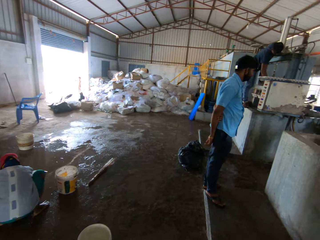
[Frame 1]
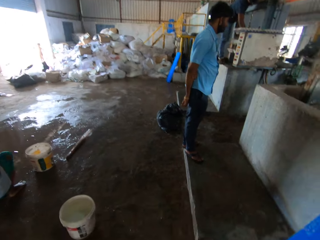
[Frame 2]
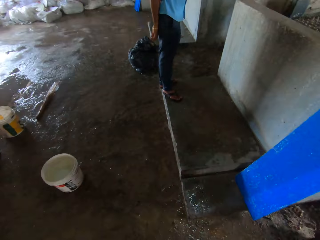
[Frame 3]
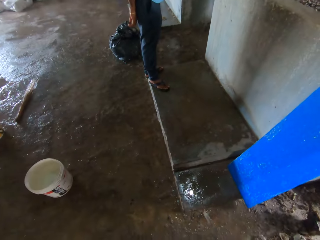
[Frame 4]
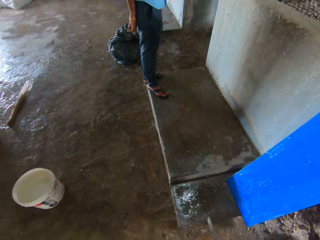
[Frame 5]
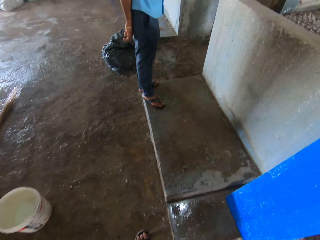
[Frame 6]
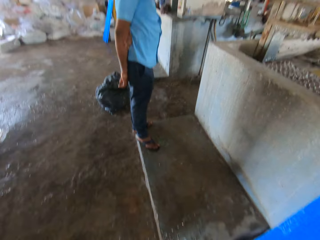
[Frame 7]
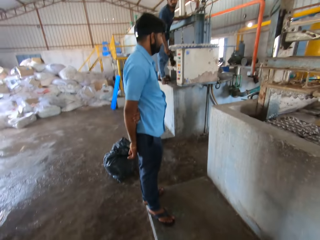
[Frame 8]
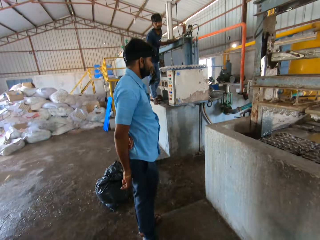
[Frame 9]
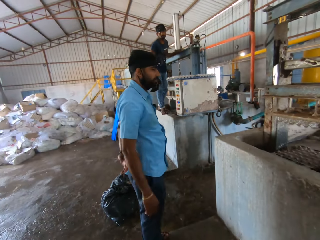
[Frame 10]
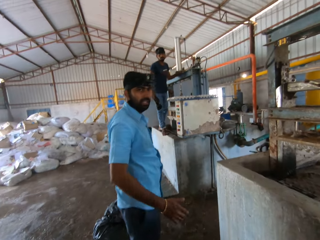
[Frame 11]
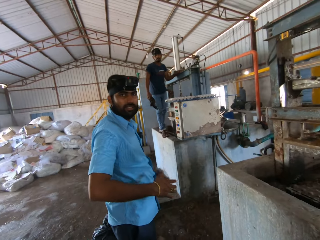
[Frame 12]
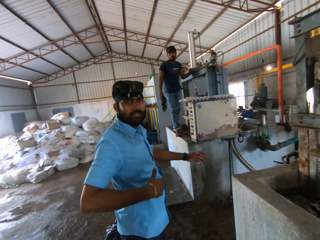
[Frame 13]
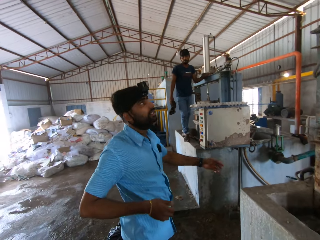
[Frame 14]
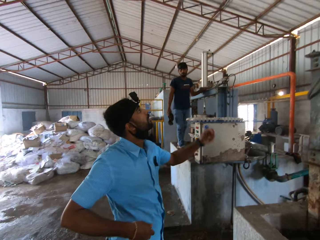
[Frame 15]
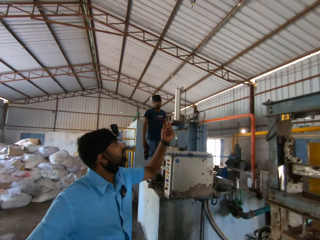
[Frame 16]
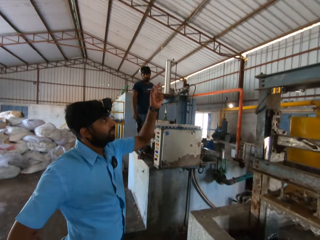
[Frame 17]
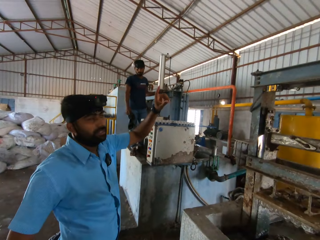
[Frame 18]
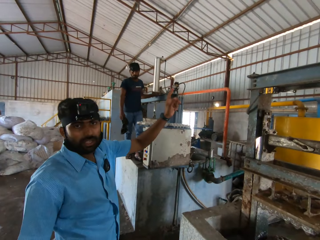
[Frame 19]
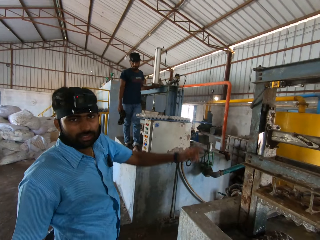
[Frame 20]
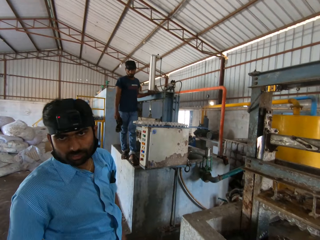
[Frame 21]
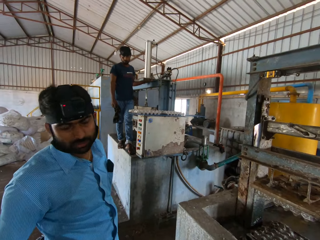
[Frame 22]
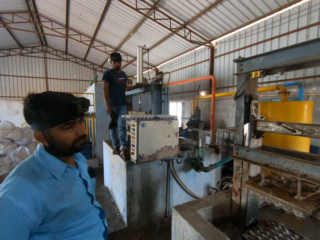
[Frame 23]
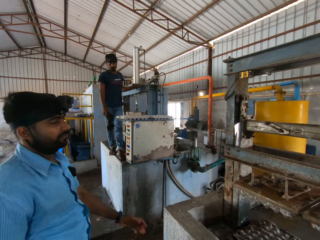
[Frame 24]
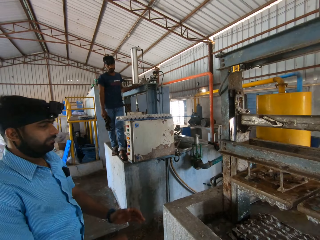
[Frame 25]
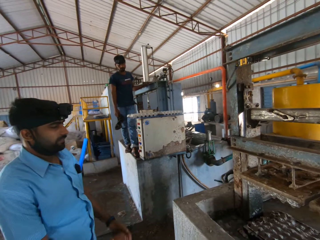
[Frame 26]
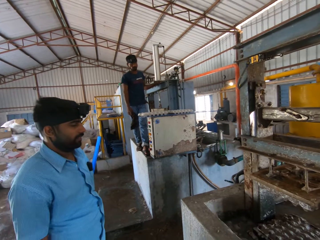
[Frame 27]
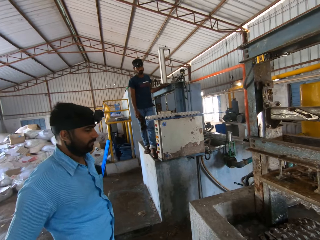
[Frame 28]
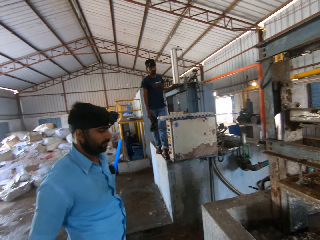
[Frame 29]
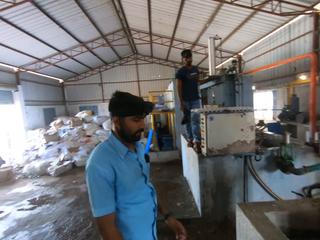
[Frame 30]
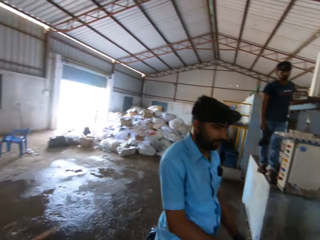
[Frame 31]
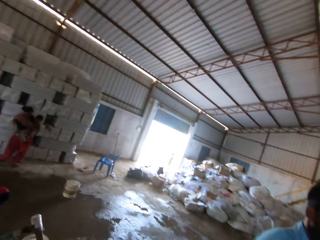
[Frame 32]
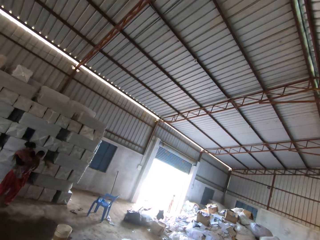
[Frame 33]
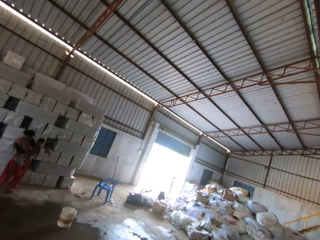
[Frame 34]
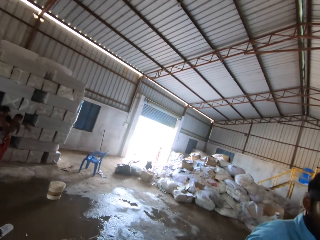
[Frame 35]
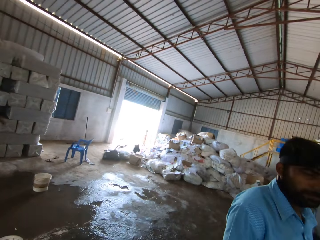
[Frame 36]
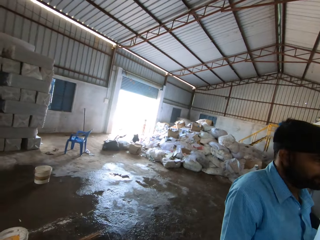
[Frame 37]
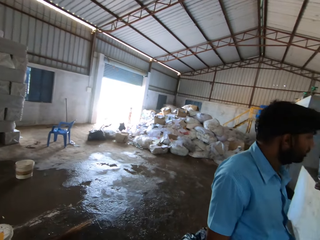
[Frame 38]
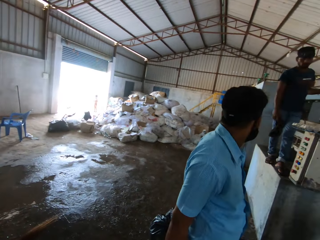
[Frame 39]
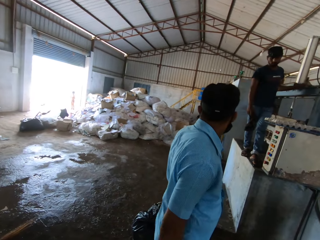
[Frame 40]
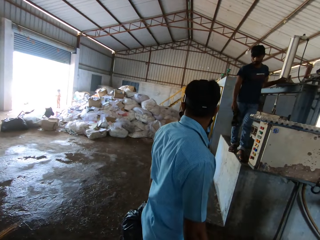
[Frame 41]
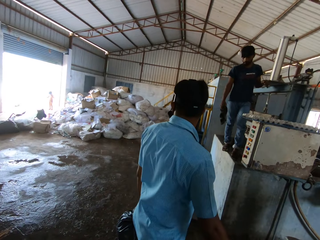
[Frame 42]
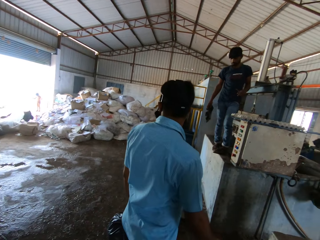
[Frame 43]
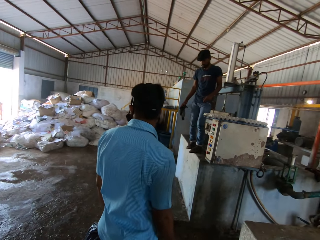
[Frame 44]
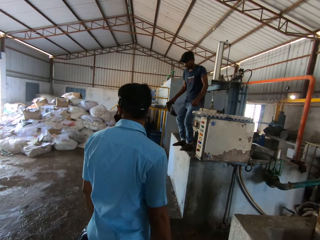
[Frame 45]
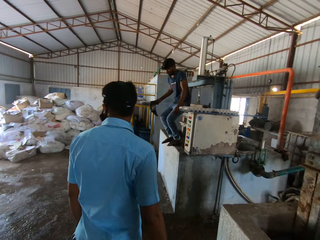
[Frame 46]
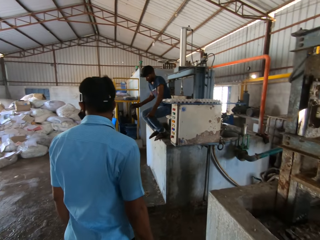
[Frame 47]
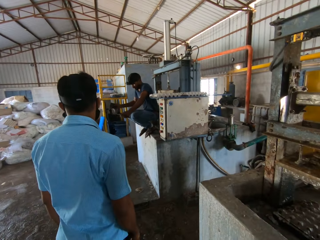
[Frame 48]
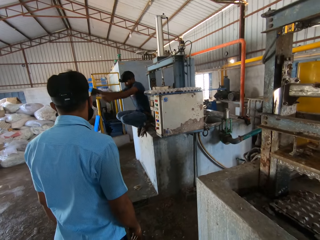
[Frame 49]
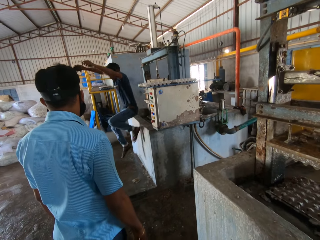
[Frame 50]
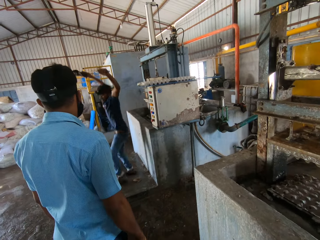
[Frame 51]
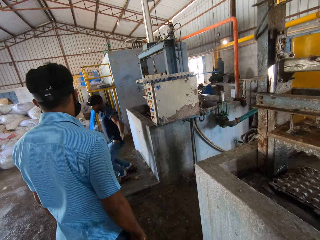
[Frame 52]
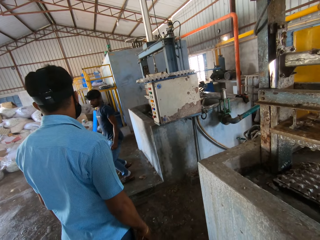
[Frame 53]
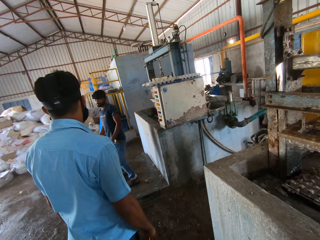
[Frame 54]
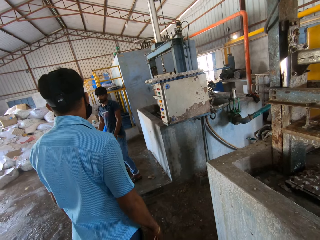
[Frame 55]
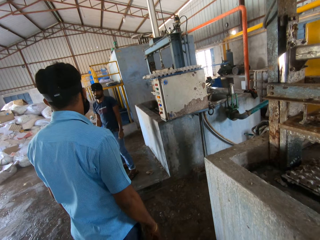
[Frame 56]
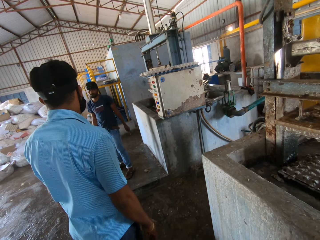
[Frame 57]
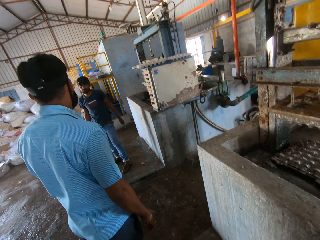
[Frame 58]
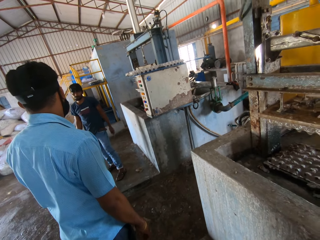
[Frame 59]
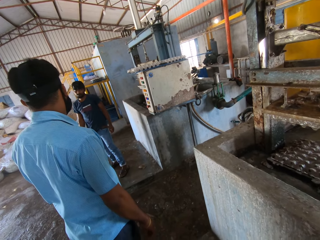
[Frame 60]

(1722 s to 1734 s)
The camera wearer walks inside the room. They look at a man. They look around the room.

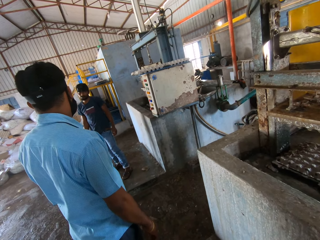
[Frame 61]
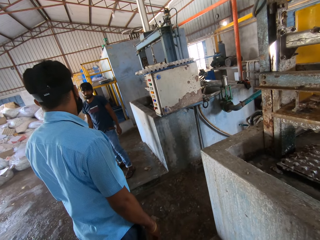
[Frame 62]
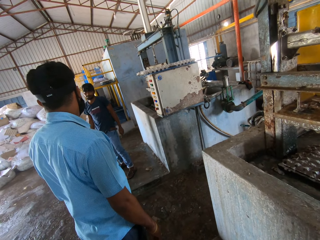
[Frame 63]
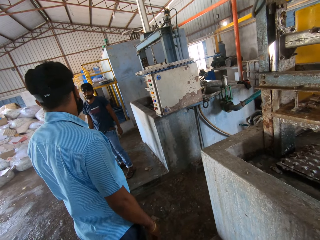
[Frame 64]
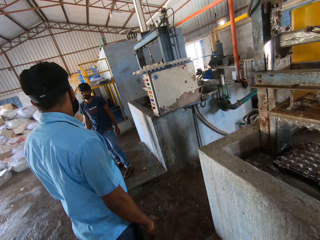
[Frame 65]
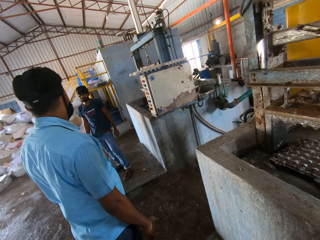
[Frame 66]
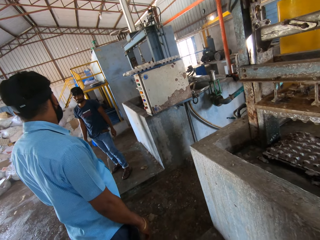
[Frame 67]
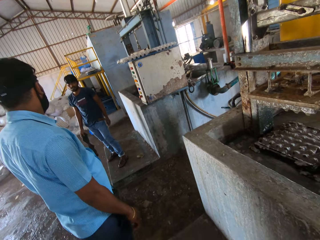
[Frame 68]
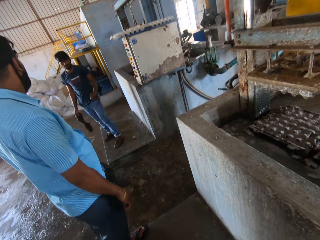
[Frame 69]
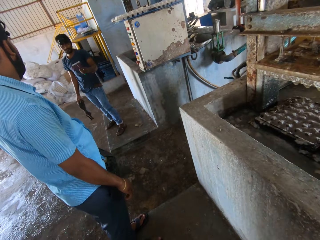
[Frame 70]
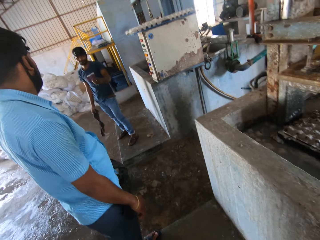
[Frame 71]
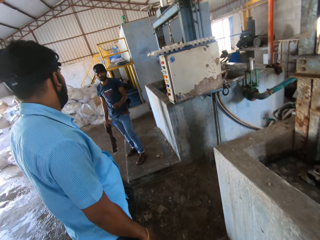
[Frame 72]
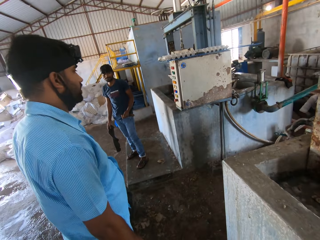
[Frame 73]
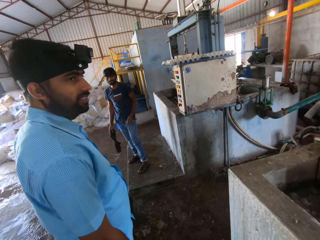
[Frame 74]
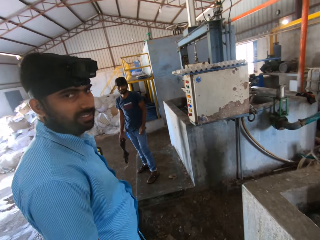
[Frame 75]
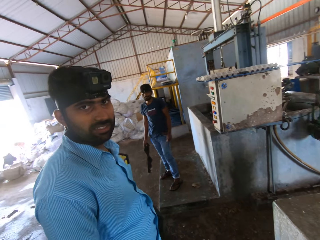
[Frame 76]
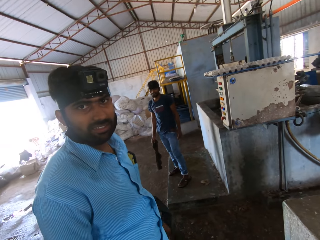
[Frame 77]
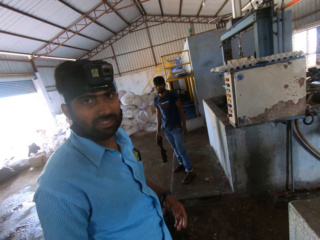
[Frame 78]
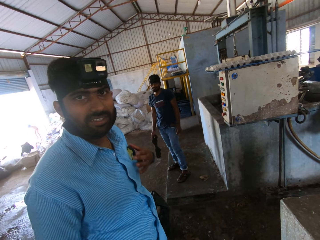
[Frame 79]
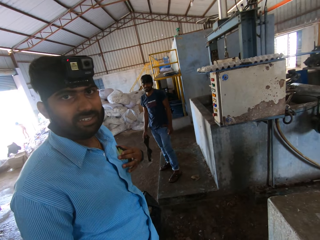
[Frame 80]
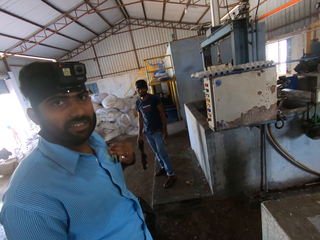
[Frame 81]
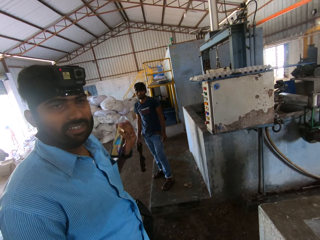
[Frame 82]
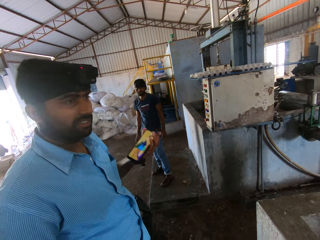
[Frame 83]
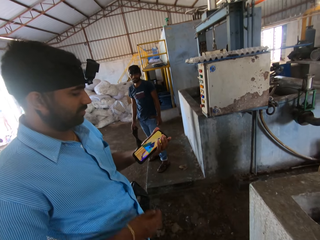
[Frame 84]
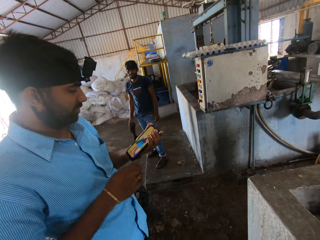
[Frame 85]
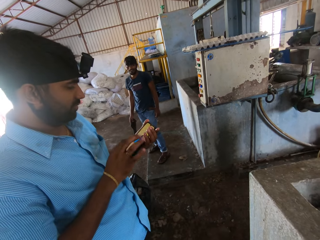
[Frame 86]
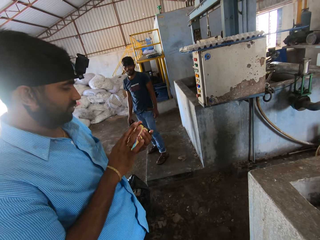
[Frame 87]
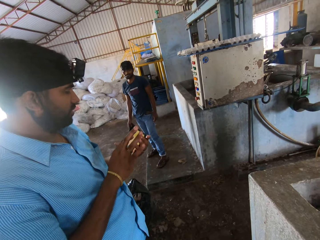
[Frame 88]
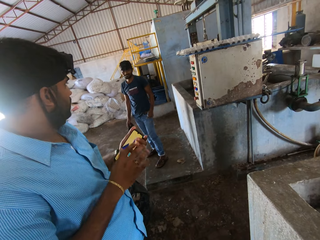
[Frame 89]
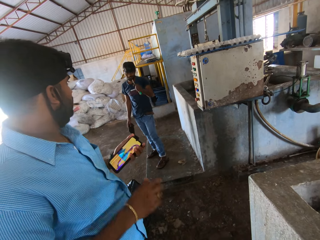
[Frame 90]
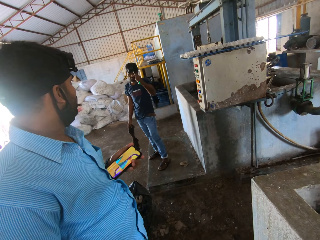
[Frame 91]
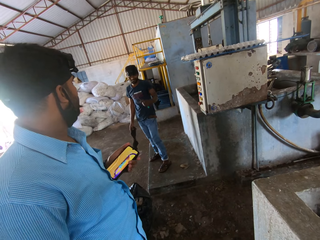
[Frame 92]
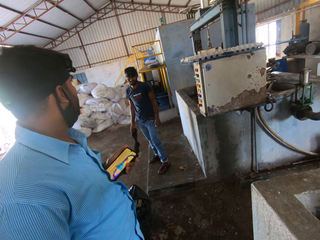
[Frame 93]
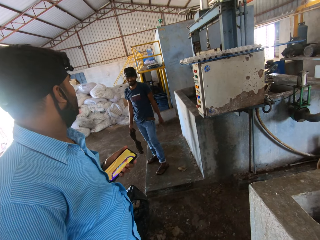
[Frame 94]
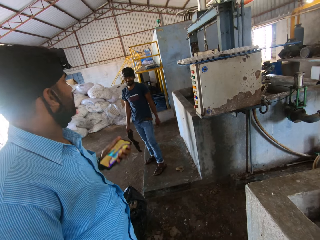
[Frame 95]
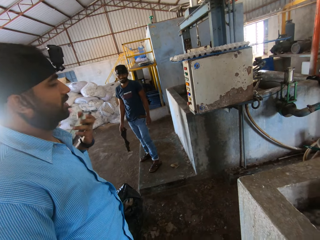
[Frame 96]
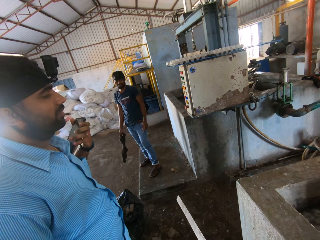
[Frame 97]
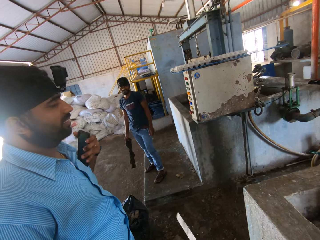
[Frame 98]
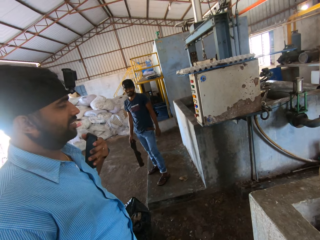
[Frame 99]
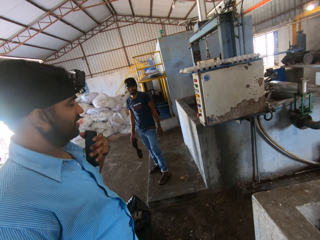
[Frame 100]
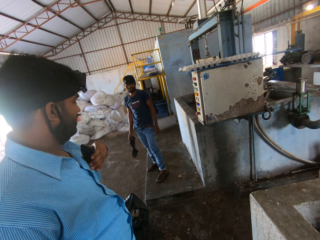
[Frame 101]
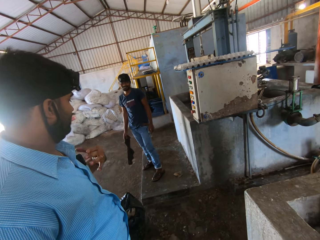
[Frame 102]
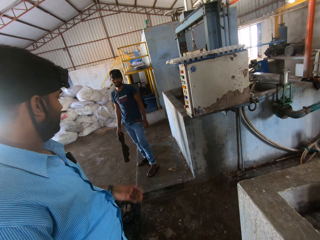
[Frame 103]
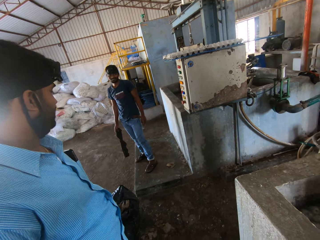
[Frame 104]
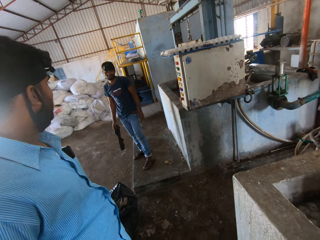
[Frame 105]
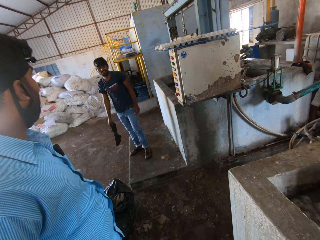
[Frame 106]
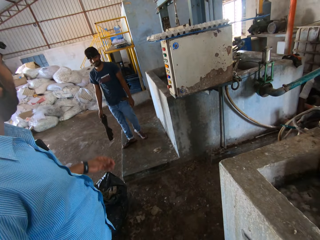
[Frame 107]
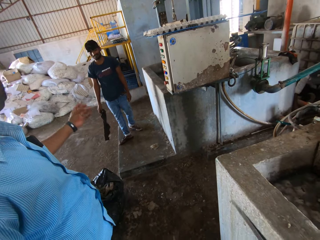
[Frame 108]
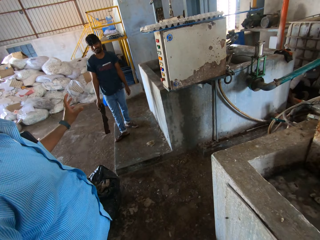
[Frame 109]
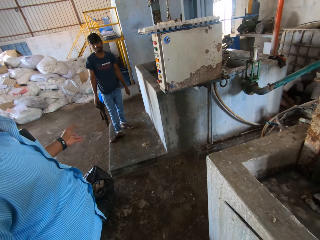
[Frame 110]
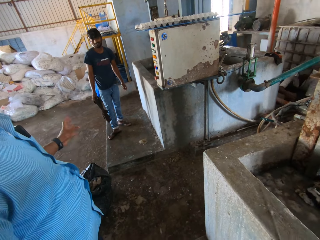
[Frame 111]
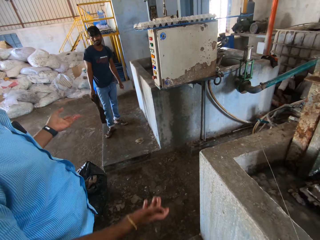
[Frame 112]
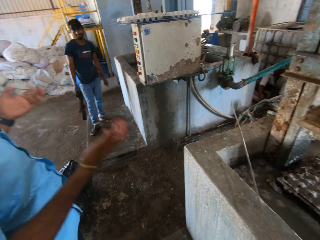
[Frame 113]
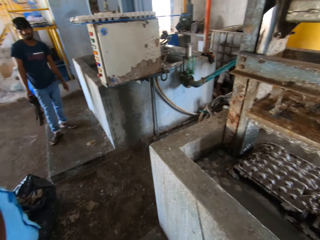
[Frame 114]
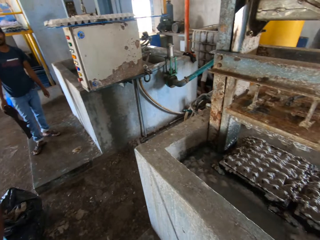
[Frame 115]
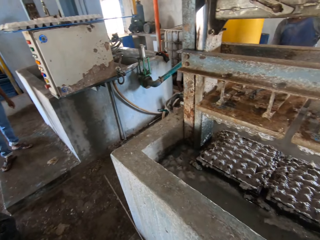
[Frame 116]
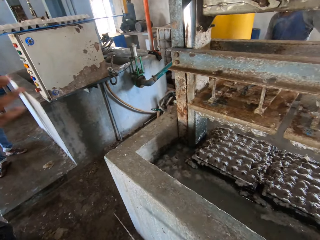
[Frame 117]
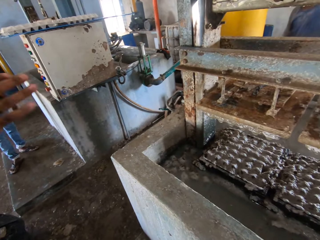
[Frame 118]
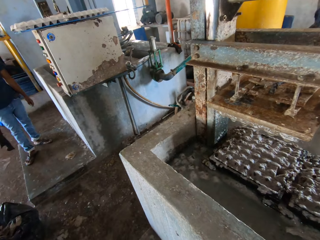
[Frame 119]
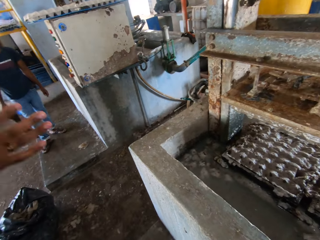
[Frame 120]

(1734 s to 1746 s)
The camera wearer looks at a man. The man picks a phone from the pocket, operates the phone, and puts the phone in the pocket. The camera wearer hits the wall with the metal.
